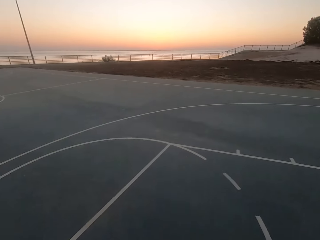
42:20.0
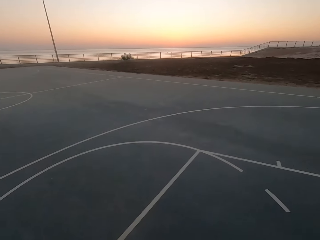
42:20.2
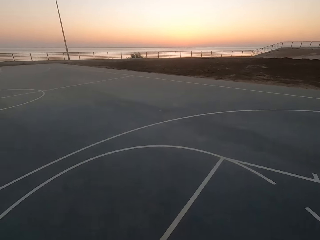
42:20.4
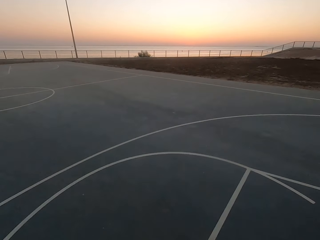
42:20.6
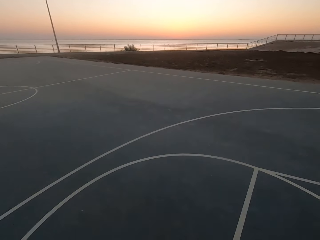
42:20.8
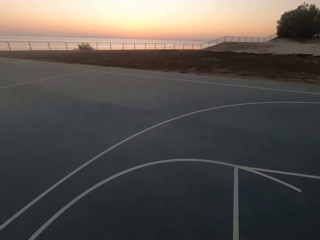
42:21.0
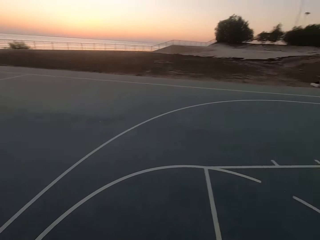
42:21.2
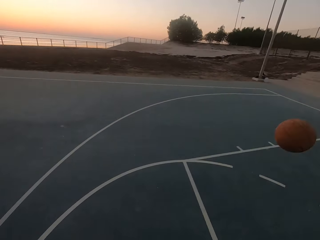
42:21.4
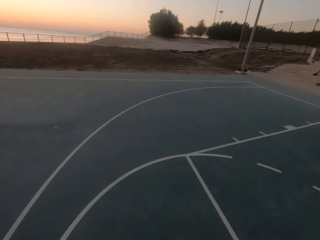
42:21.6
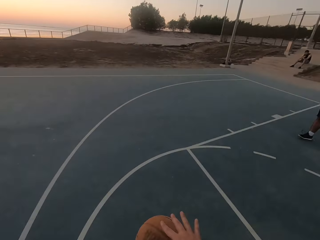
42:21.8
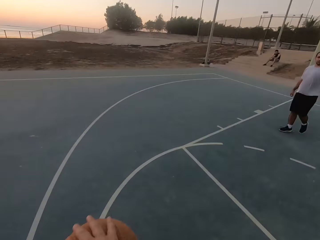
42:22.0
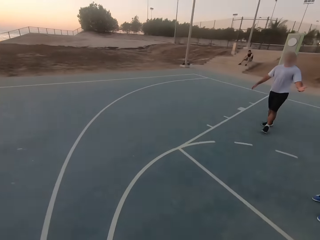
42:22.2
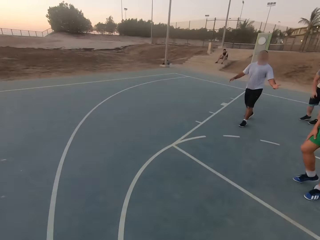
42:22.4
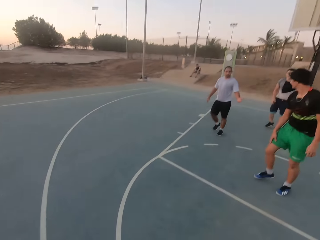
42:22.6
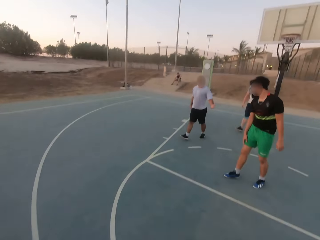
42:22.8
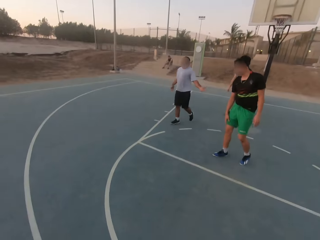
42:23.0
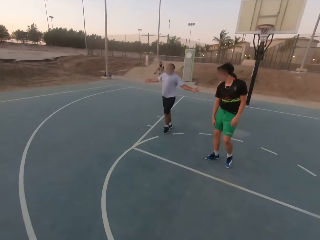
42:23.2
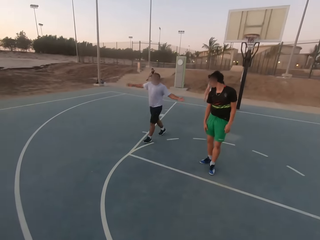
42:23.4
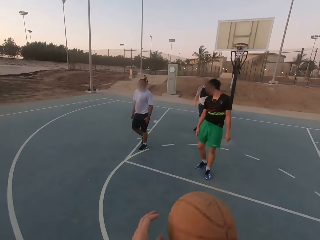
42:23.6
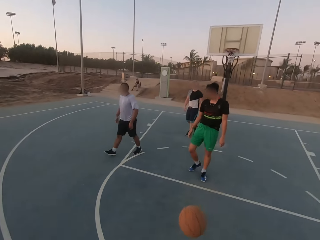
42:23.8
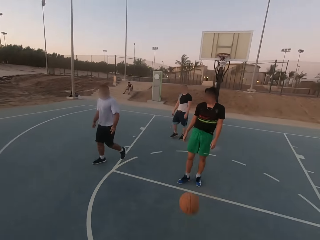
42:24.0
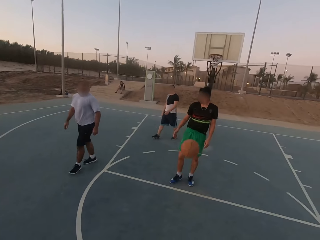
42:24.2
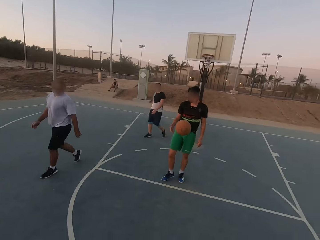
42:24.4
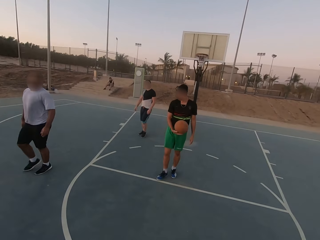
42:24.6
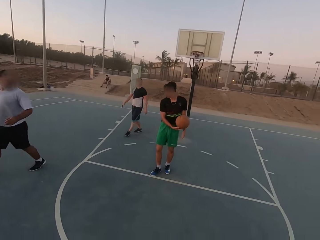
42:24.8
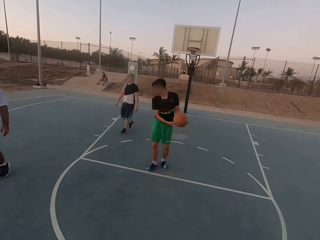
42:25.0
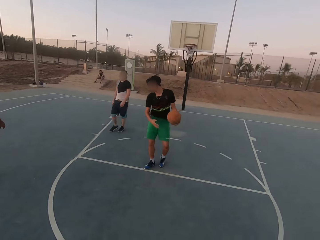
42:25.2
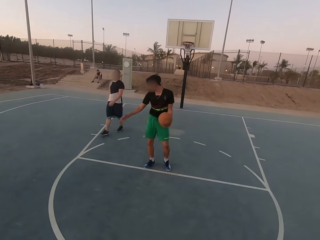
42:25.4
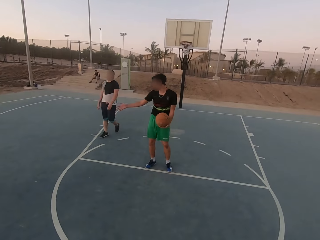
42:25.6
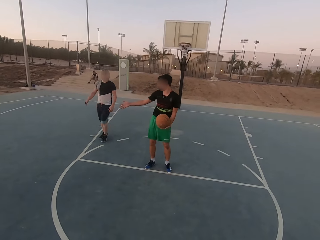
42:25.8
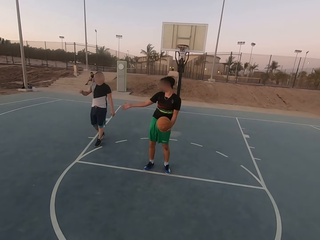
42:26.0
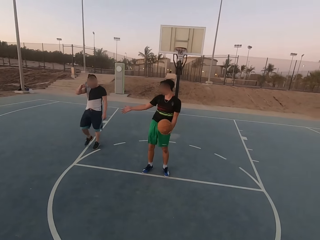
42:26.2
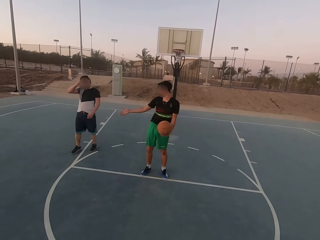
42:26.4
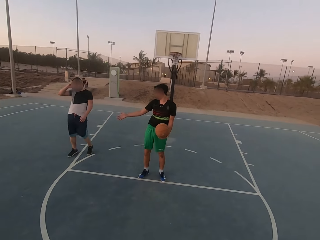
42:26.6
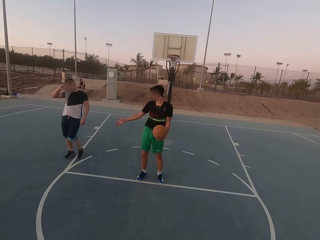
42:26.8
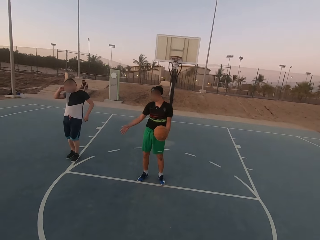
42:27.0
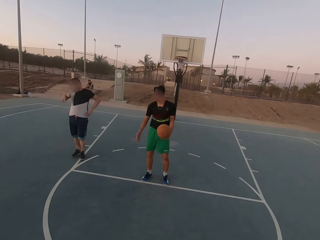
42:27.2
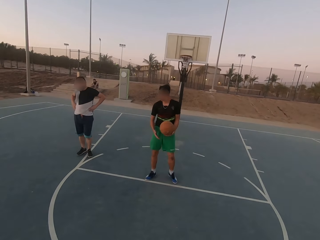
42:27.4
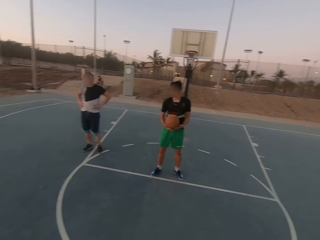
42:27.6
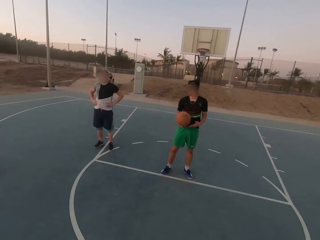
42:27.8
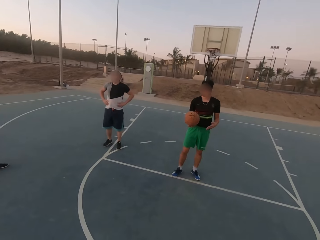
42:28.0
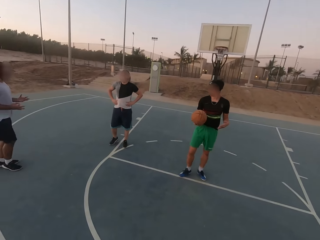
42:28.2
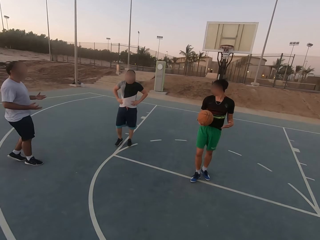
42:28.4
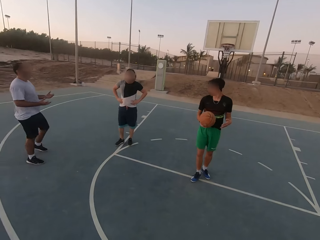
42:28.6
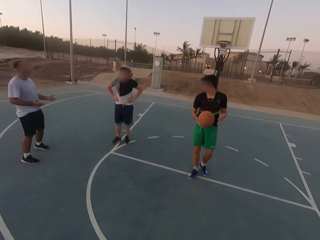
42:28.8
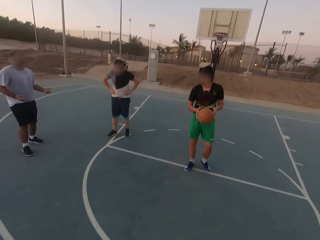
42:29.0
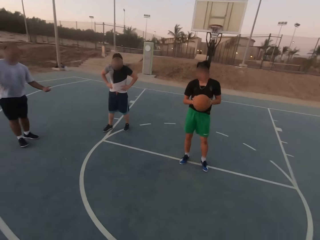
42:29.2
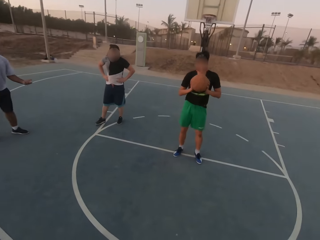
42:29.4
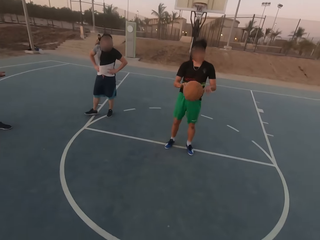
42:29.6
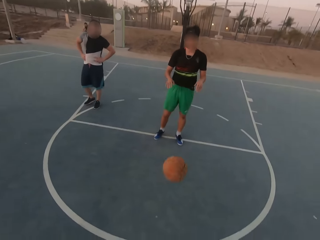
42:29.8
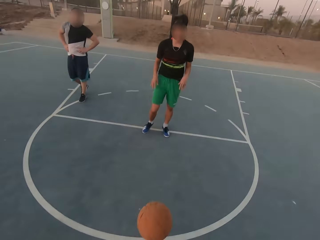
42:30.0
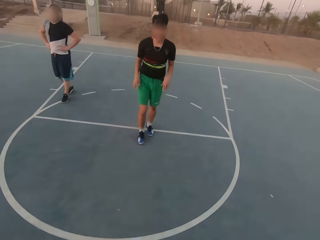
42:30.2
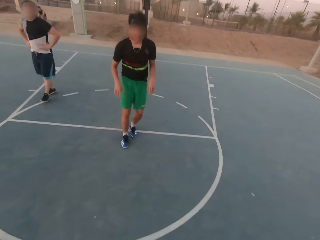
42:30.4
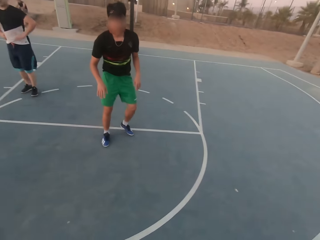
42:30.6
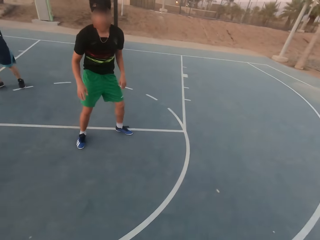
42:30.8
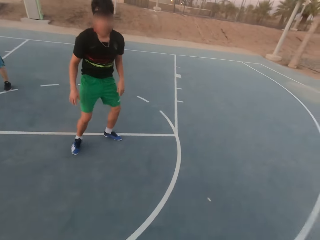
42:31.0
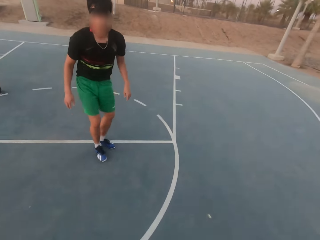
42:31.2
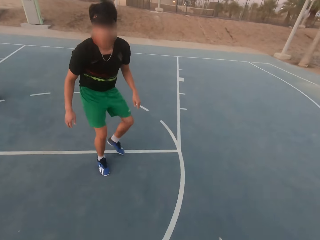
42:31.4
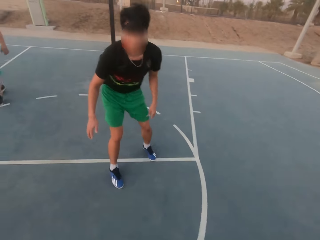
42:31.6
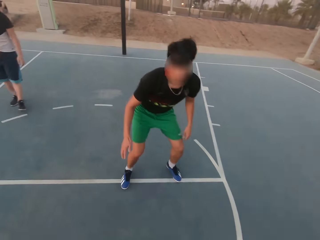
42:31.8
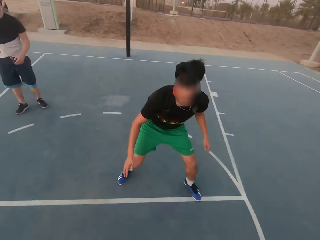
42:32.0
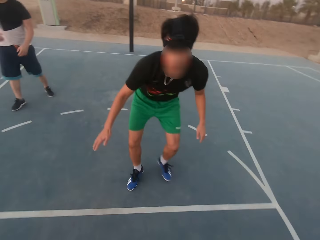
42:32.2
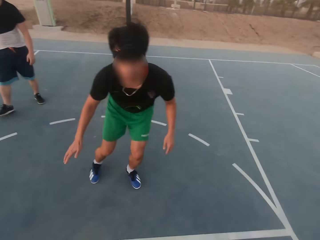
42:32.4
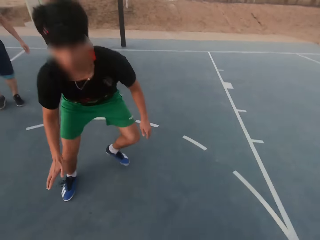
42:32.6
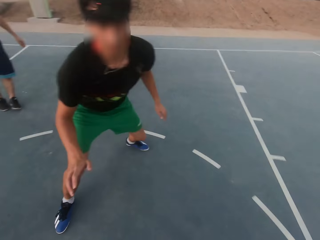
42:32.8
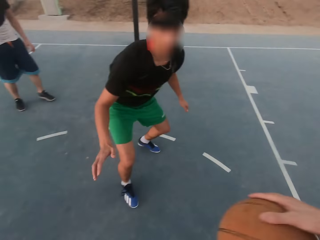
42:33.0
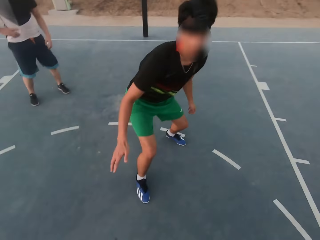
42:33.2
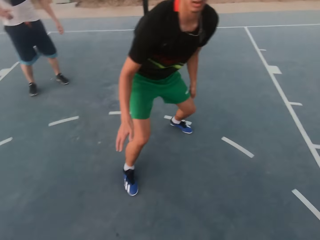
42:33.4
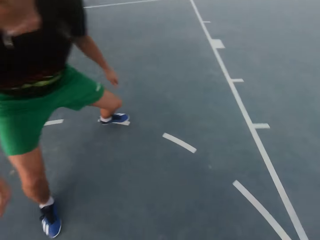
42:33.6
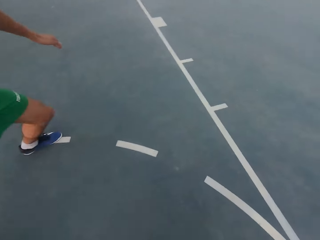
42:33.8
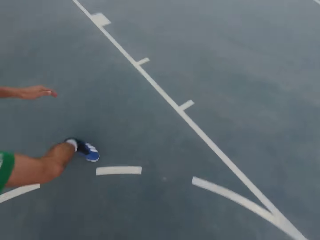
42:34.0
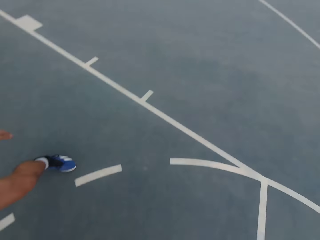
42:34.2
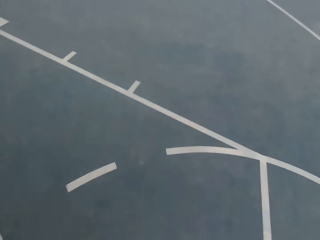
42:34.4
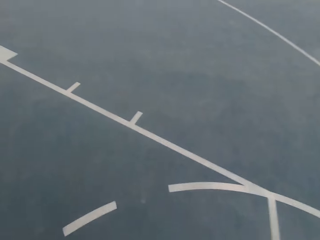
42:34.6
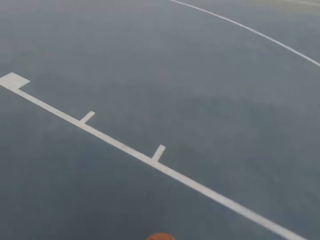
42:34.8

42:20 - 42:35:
The camera wearer picks up the ball. They throw the ball to a man. The man picks up the ball. The man moves his hand. The man talks to another man. Another man talks to the first man. The first man throws the ball to the camera wearer. The first man shields. The camera wearer dribbles the ball.

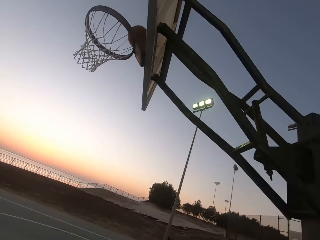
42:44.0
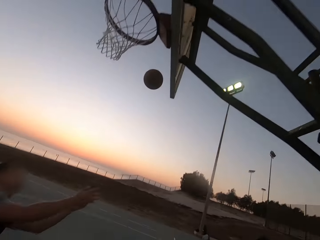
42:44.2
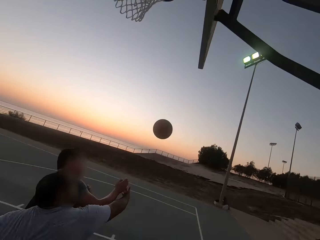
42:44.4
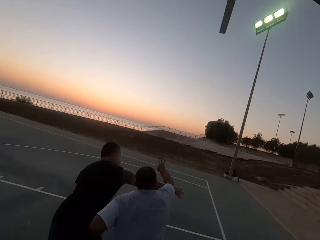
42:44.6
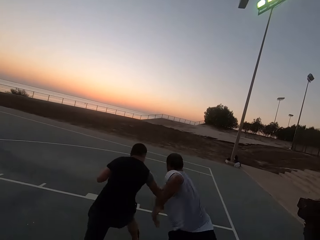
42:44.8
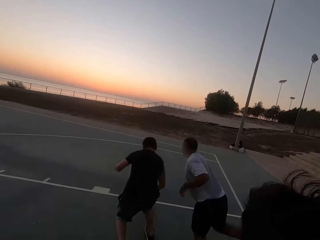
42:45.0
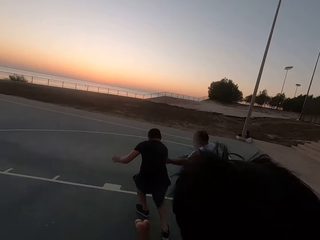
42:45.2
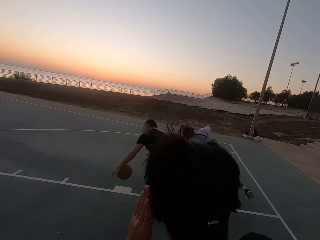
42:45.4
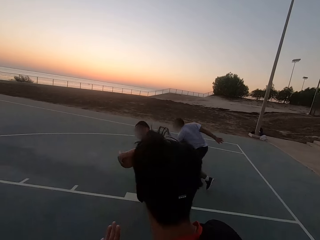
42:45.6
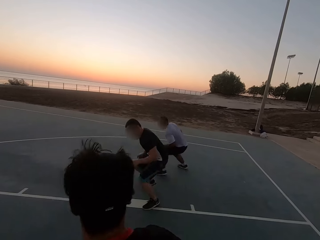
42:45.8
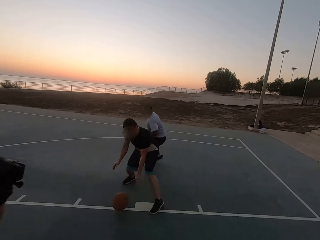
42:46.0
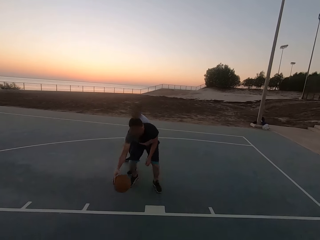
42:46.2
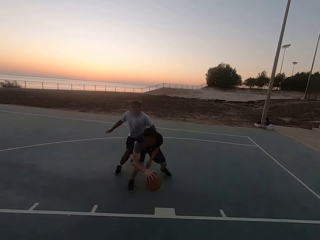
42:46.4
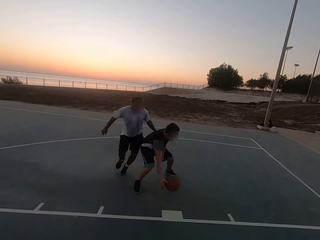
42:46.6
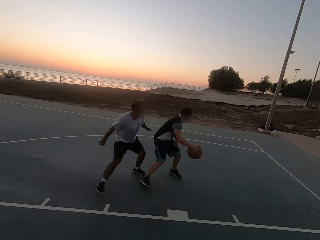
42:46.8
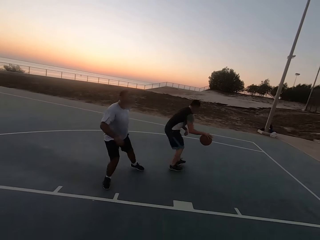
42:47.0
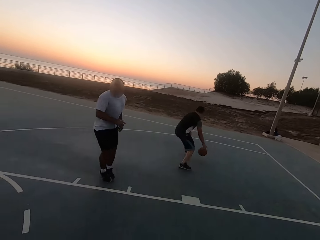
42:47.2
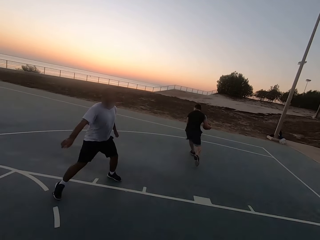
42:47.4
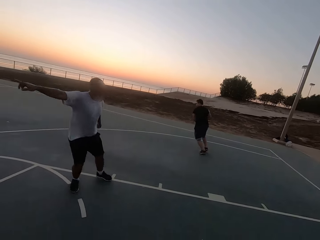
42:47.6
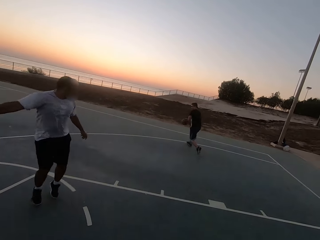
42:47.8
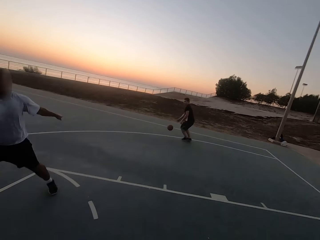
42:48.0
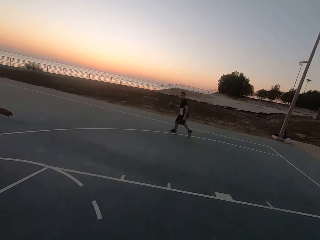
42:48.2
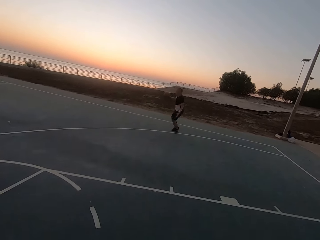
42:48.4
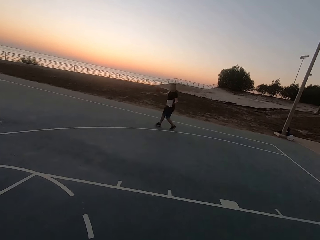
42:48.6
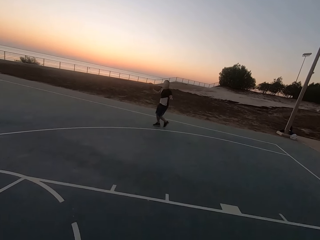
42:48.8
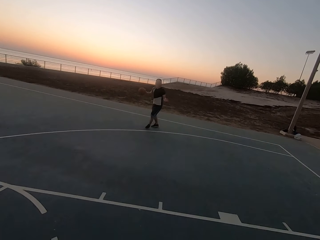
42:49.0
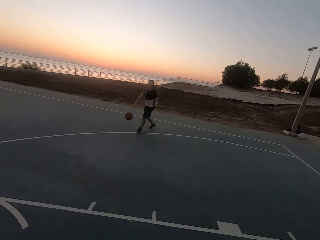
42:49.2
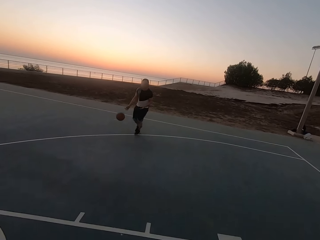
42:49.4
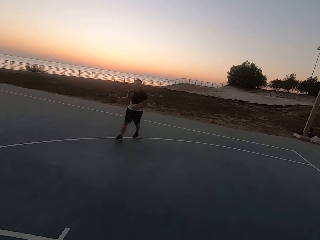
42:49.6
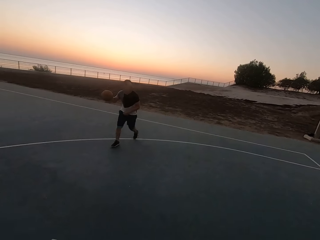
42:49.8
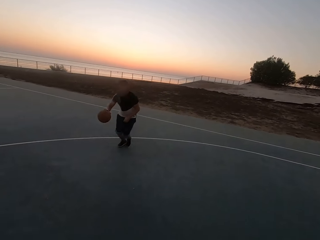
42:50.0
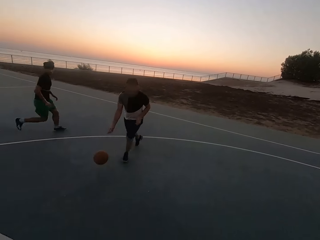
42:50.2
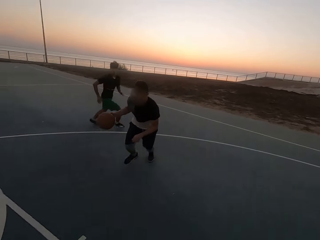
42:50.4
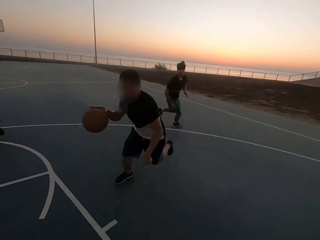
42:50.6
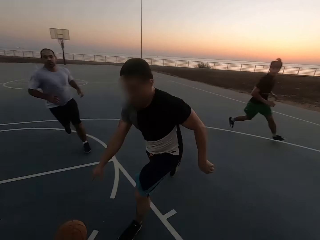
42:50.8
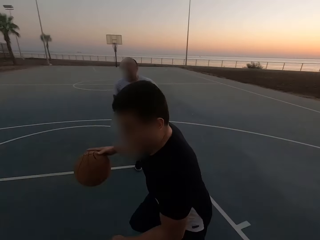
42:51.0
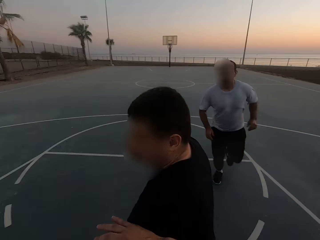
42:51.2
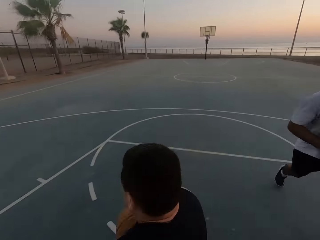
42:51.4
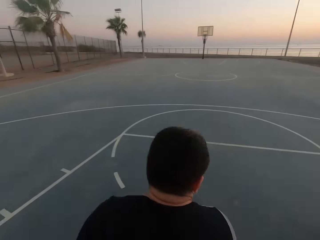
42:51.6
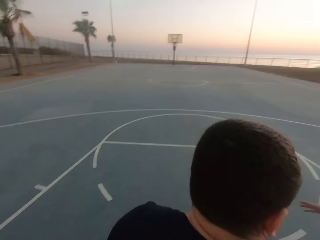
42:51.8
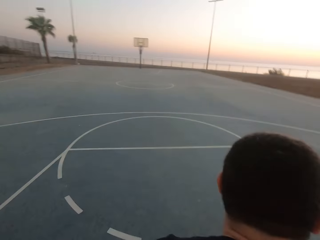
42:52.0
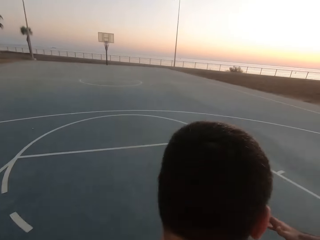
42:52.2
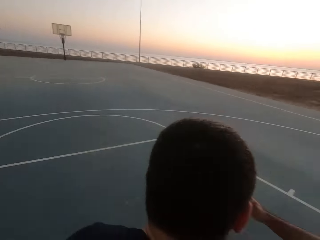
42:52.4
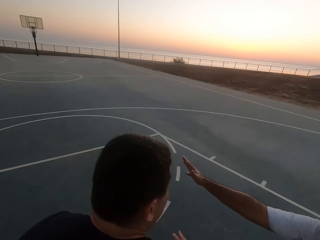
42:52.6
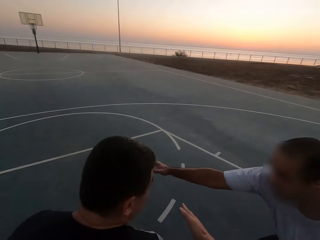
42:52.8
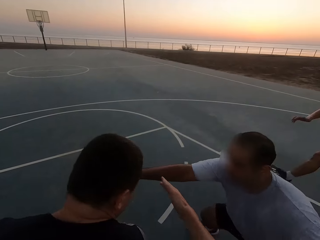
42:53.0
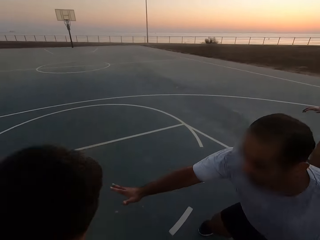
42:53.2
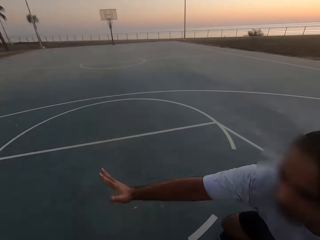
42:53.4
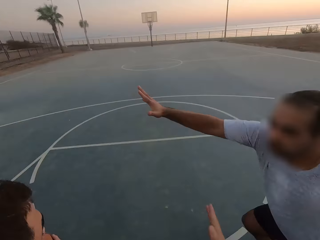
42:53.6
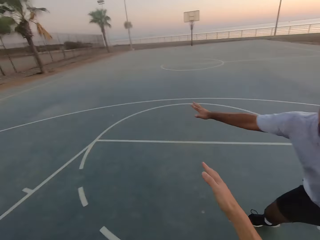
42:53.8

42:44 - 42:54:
The camera wearer throws the ball in the hoop. A man runs for the ball. Another man runs for the ball. The other man dribbles the ball. The first man shields.
